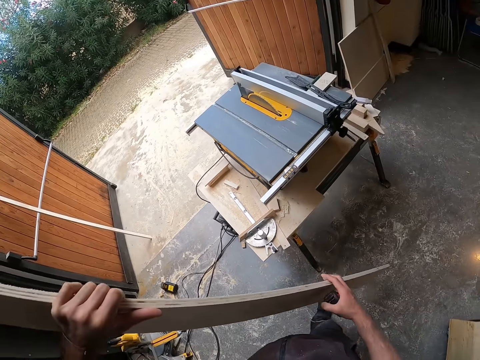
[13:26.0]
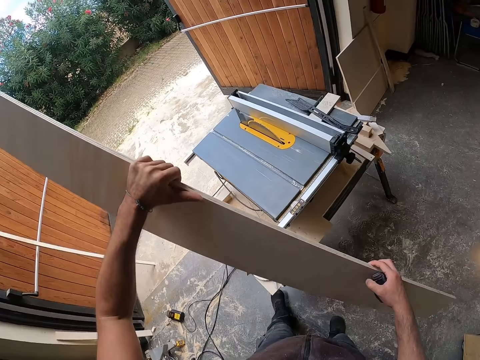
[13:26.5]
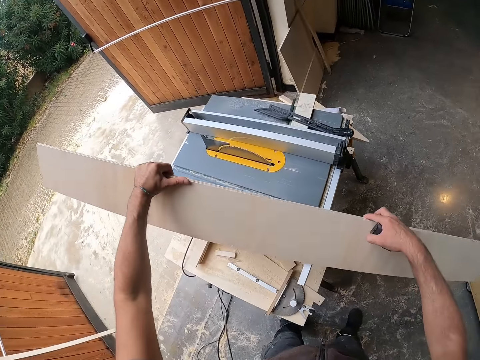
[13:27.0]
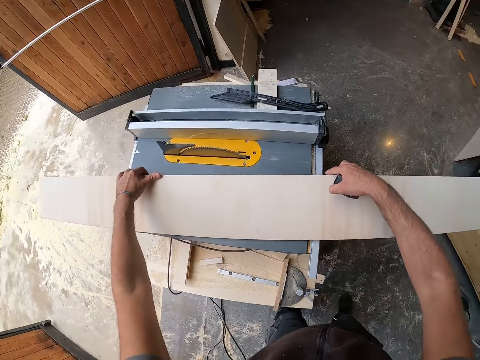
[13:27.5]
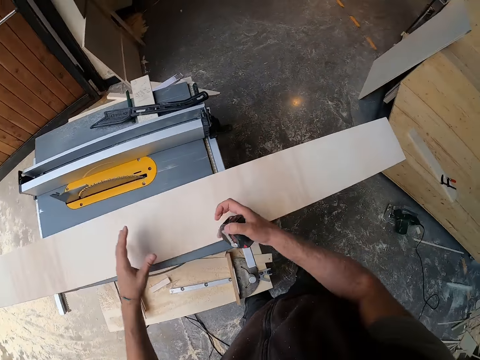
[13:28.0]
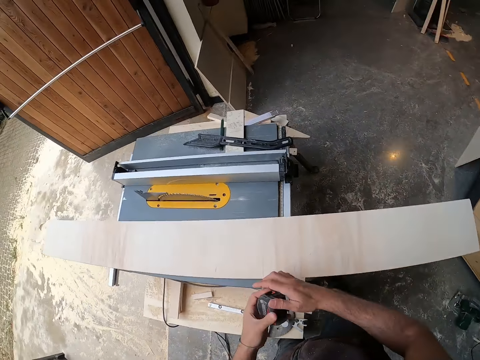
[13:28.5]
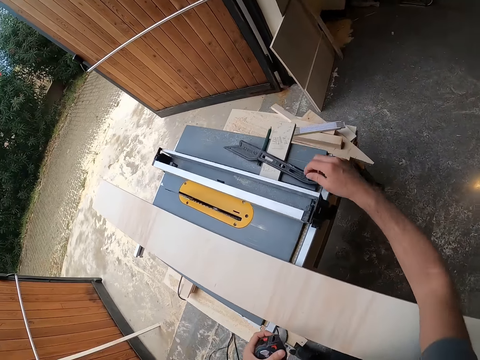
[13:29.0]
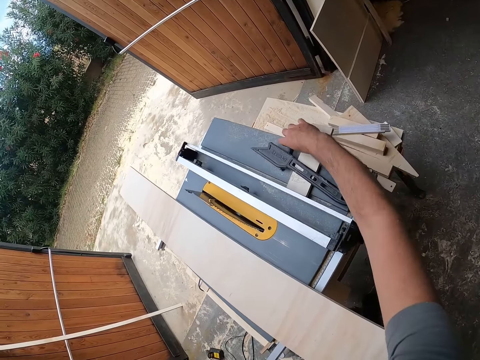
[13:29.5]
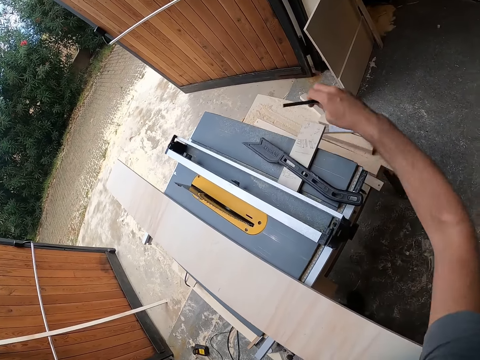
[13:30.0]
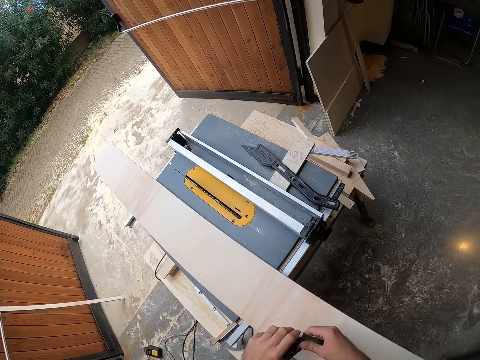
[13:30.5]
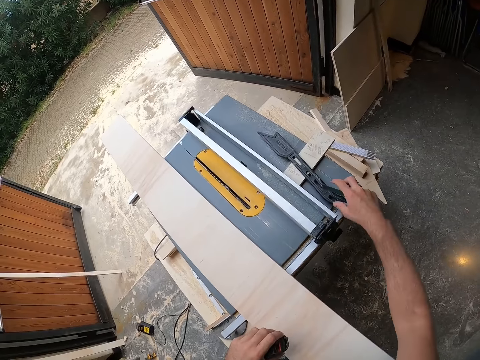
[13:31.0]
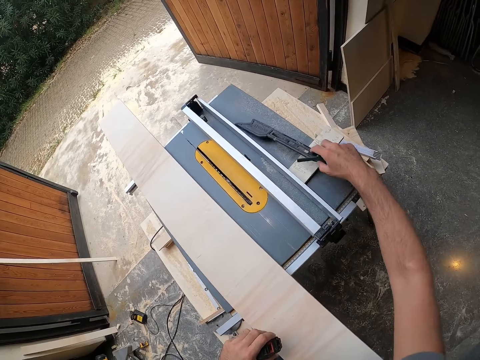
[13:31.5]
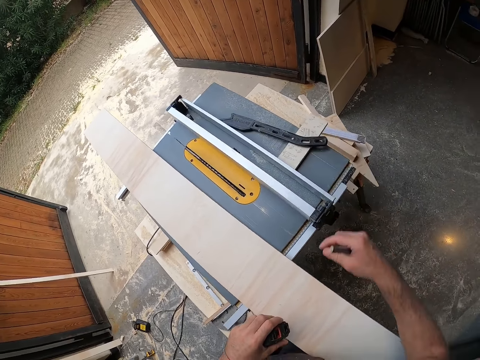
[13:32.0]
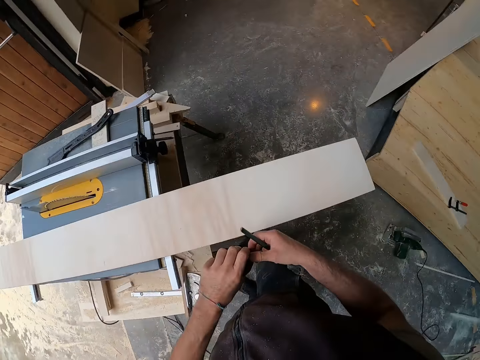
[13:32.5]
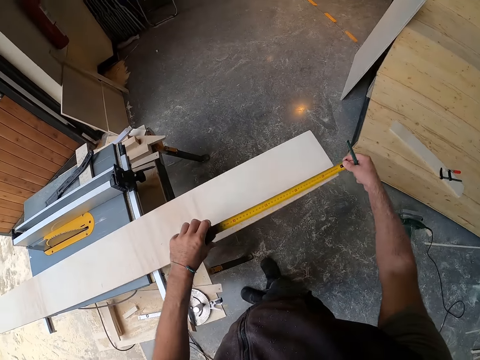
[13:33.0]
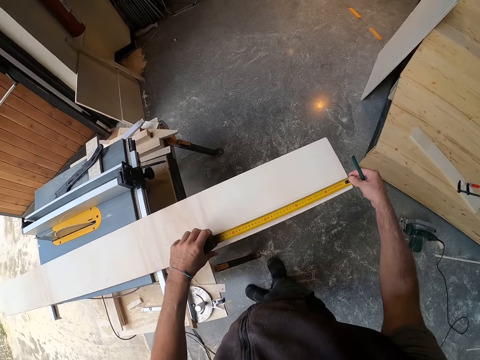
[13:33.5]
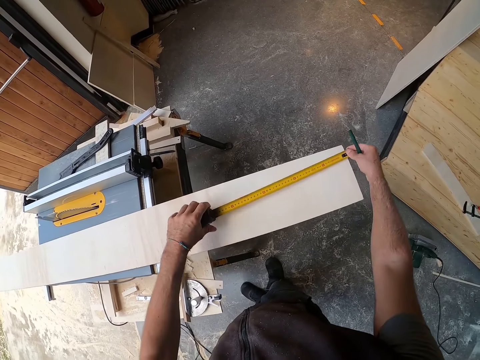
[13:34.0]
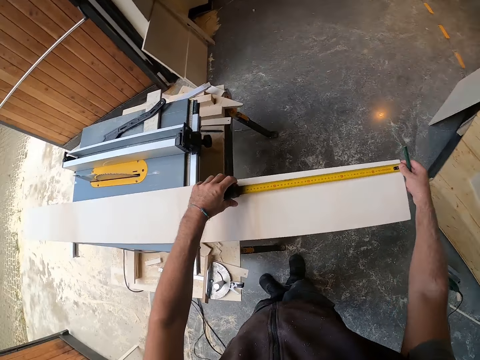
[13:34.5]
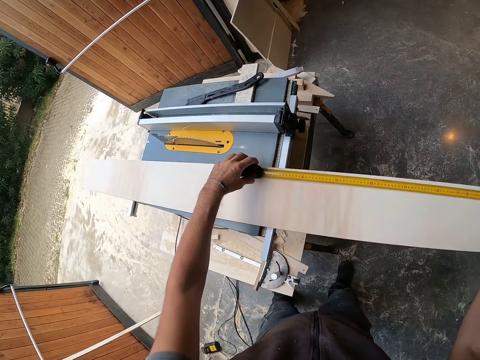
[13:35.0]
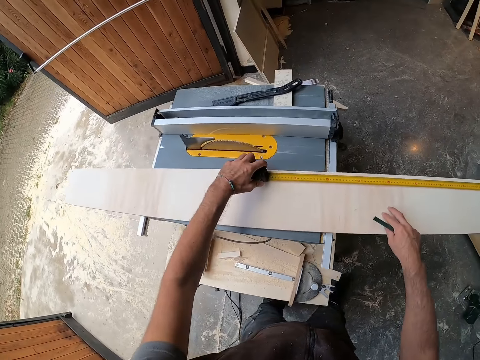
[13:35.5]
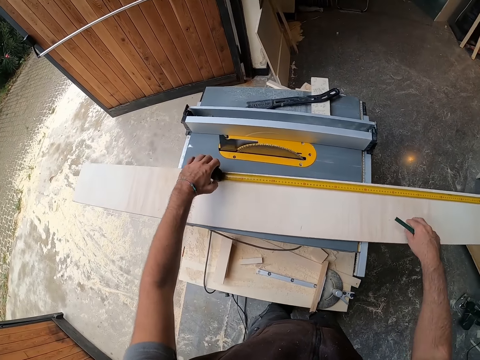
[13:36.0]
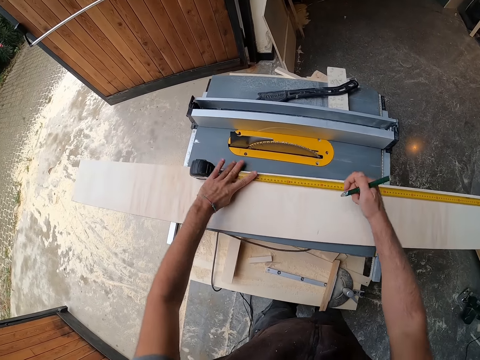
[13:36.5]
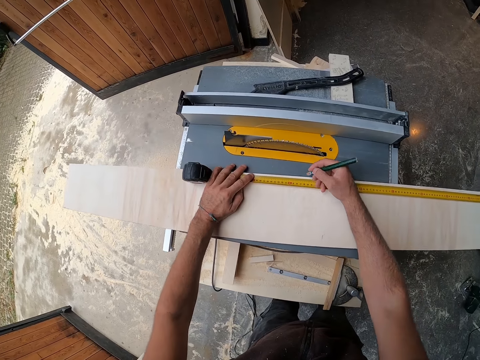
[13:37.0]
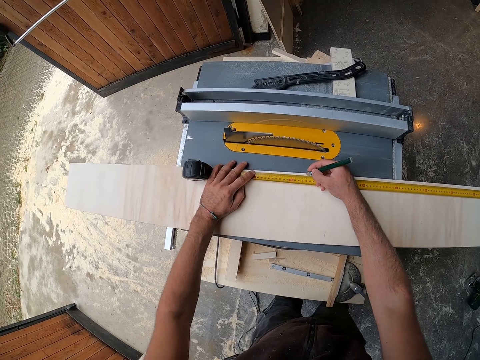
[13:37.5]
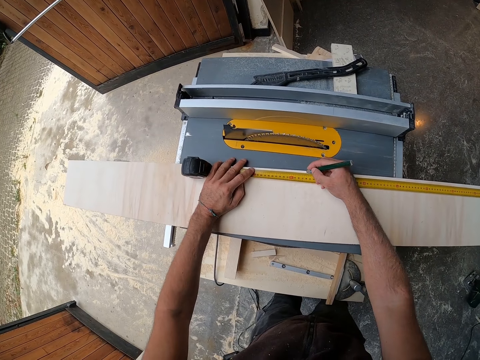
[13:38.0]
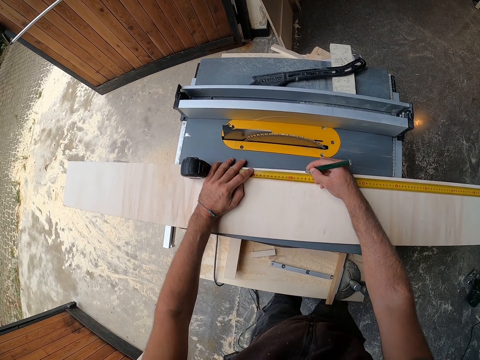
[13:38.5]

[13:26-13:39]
The camera wearer places the wood plank on the table saw with both hands. He passes the measuring tape from his right hand to his left hand. He picks up the pen from the table saw with his right hand. He passes the pen from his right hand to his left hand. He adjusts the push stick on the table saw with his right hand. He passes the pen from his left hand to his right hand. He measures the wood plank with the measuring tape in both hands. He pulls the measuring tape. He marks the wood plank with the pen in his right hand.

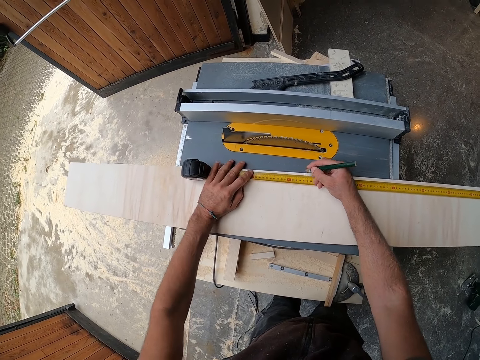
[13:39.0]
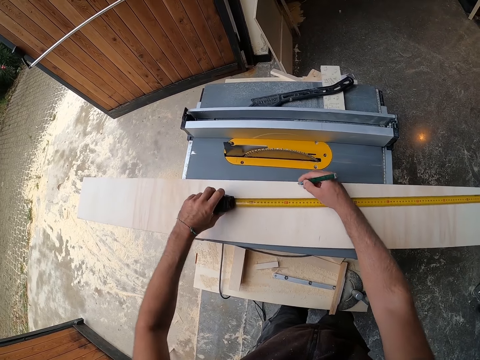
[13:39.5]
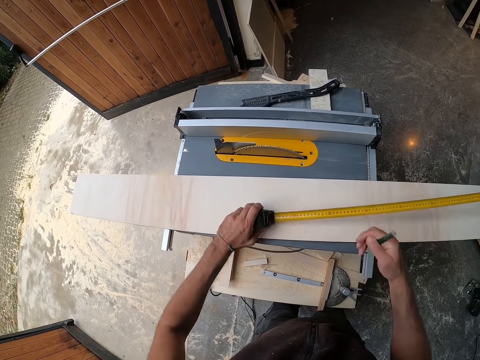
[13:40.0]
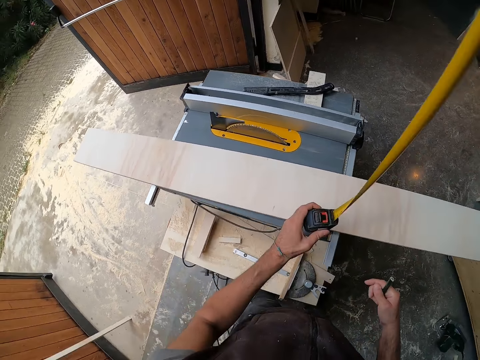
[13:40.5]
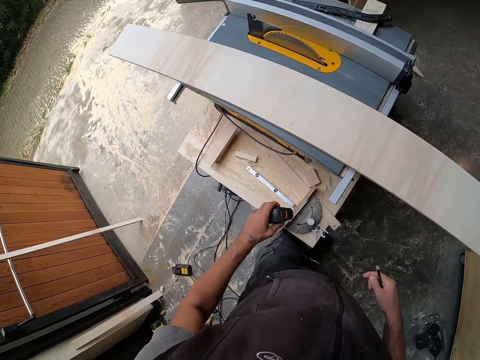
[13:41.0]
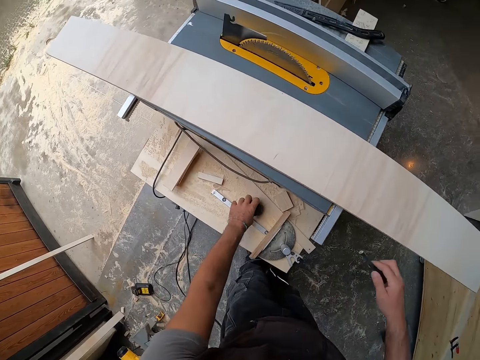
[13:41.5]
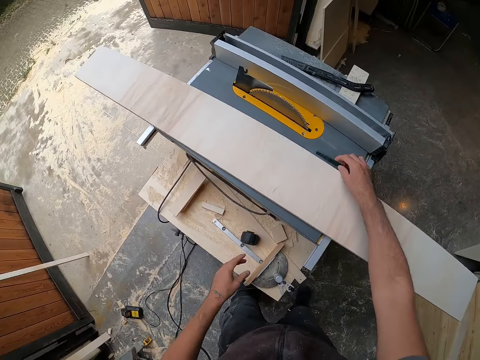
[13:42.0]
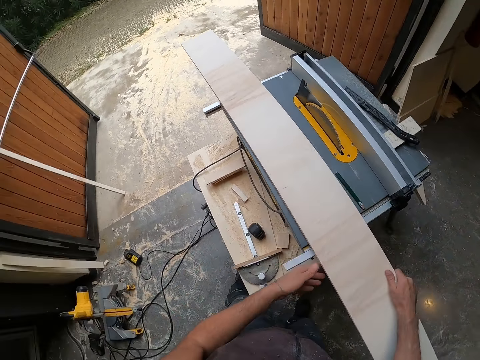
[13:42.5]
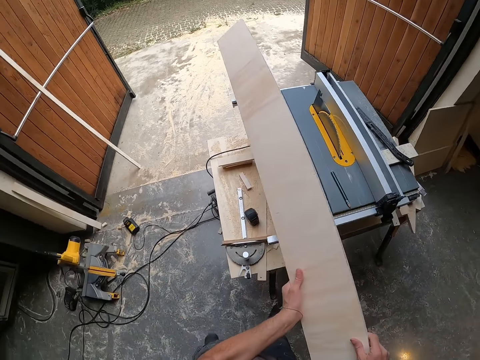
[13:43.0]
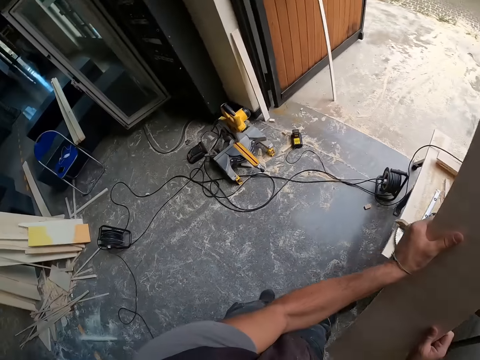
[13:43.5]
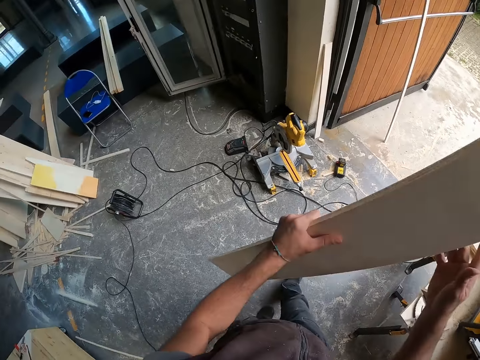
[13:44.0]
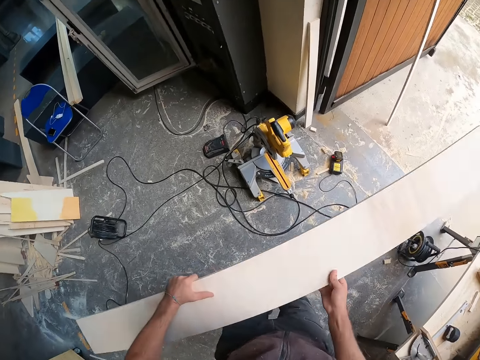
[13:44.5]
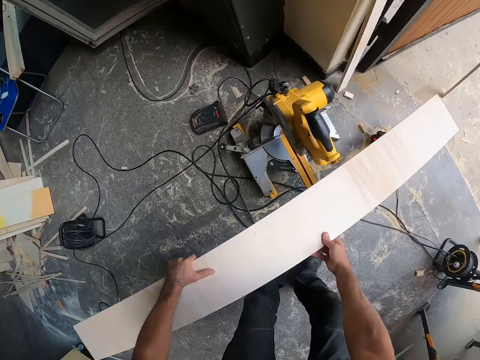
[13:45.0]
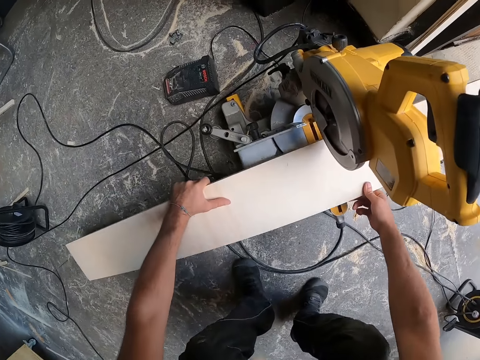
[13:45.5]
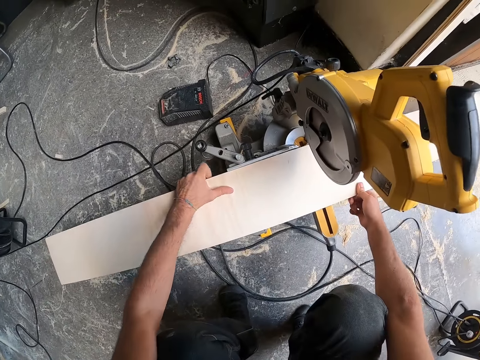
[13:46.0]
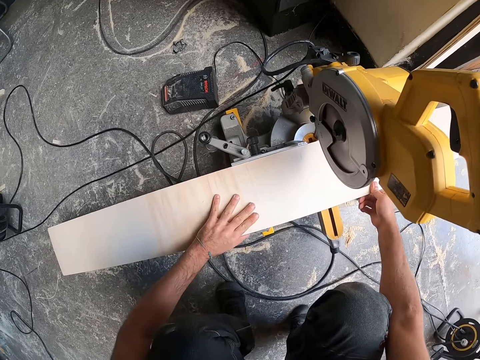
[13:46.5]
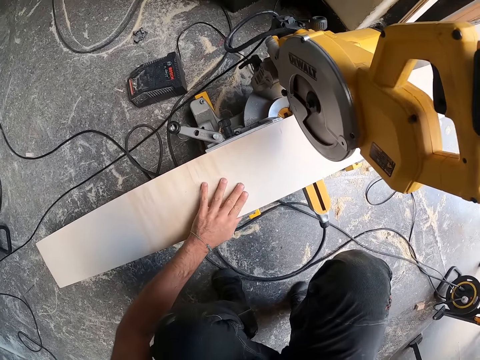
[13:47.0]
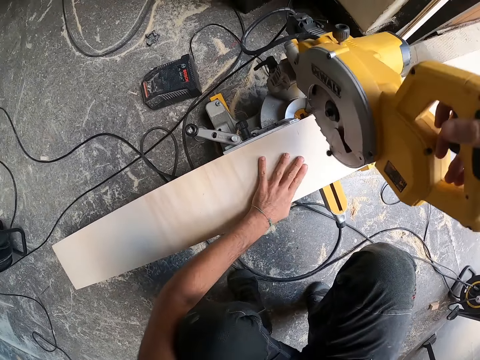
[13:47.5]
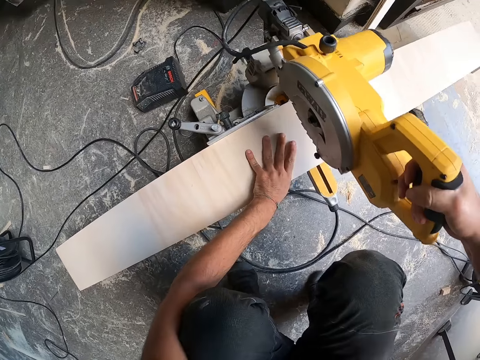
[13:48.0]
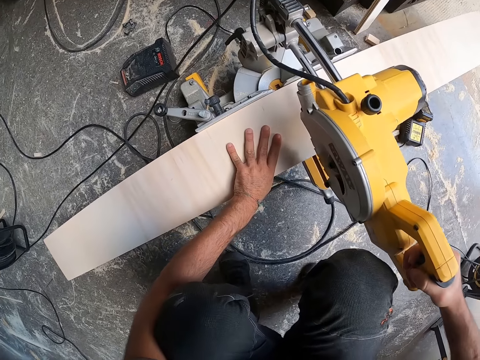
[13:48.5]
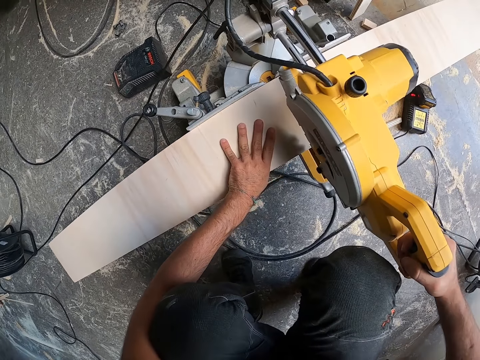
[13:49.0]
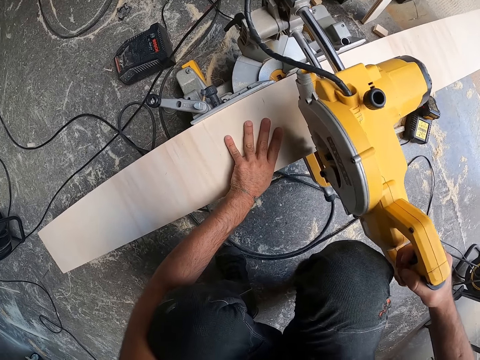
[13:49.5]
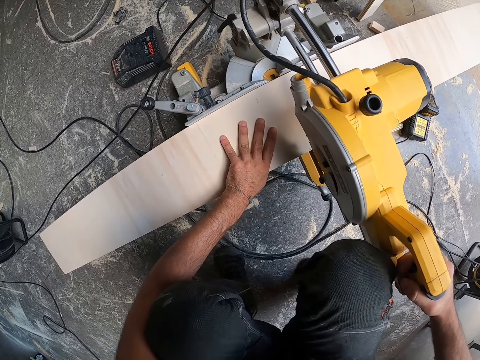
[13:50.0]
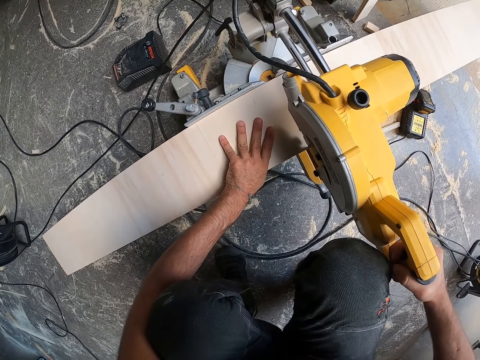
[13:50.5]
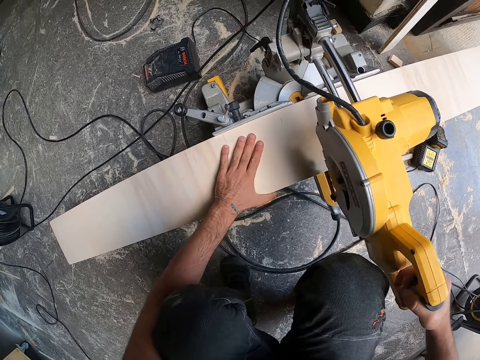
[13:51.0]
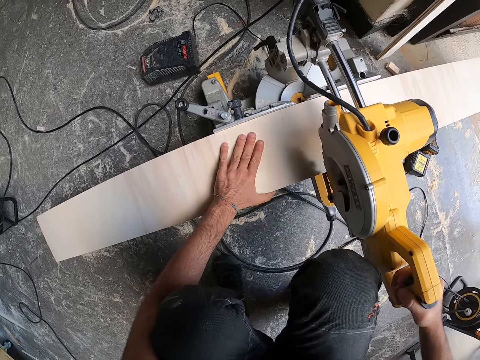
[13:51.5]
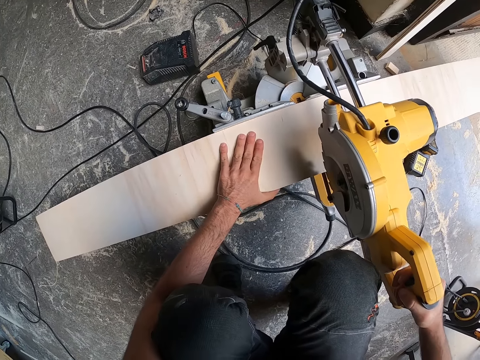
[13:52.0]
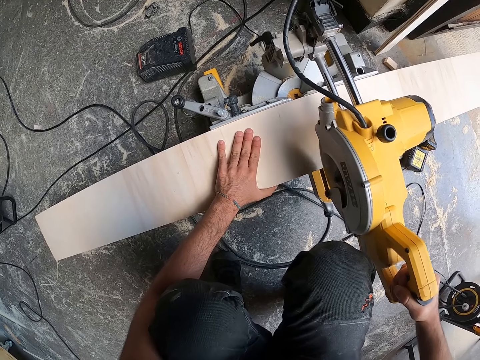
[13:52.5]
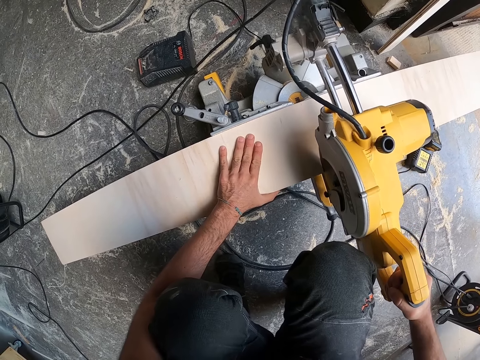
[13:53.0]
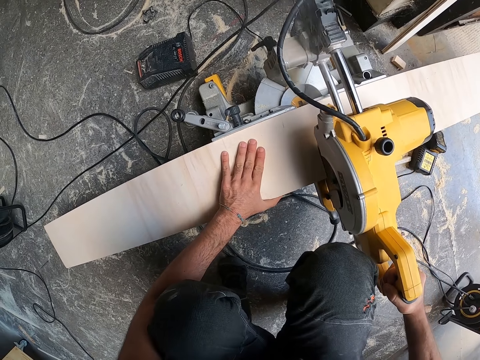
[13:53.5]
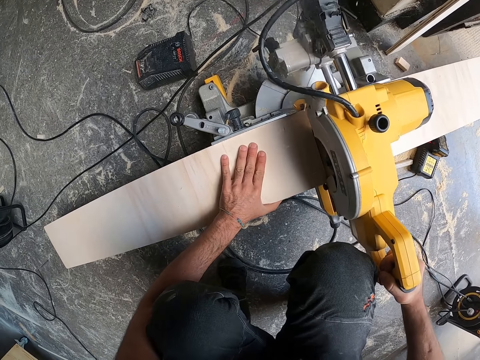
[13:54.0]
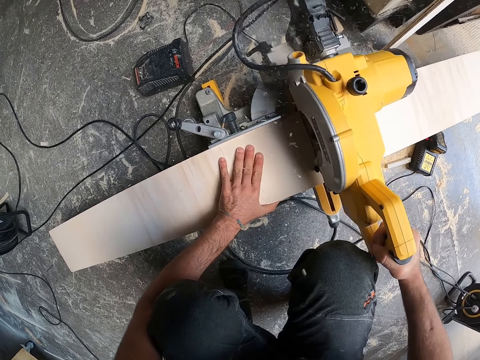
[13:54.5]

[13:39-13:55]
The camera wearer removes the measuring tape from the wood plank or chipboard with his left hand. He drops the measuring tape on the wood plank with his left hand. He drops the pen on the table saw with his right hand. He picks up the wood plank from the table saw with both hands. He pulls the chipboard with both hands, carries the chipboard and walks around. He places the plank in his hands in a miter saw on the ground. He cuts the wood with the jig saw. He cuts the plank with the miter saw in his right hand.
